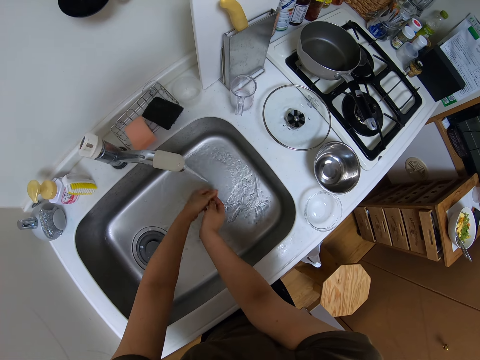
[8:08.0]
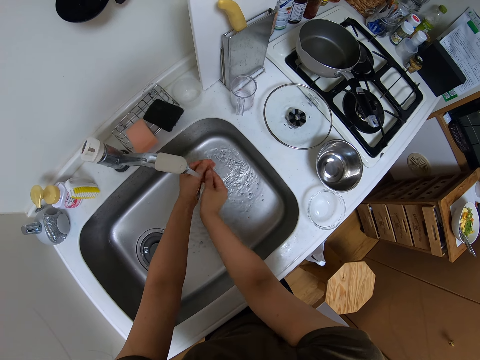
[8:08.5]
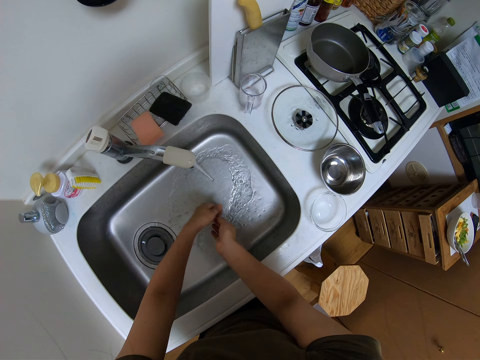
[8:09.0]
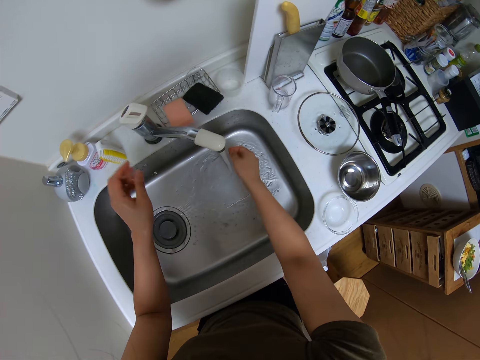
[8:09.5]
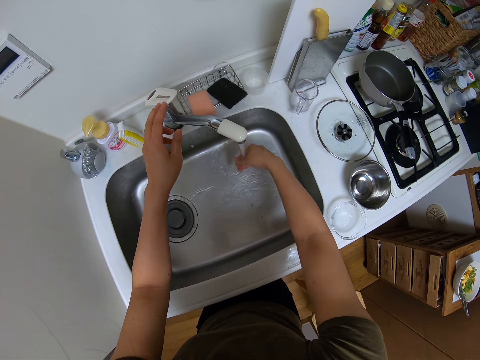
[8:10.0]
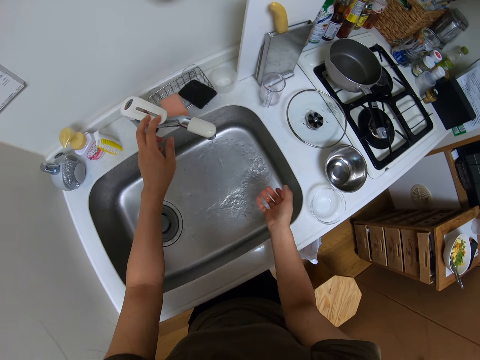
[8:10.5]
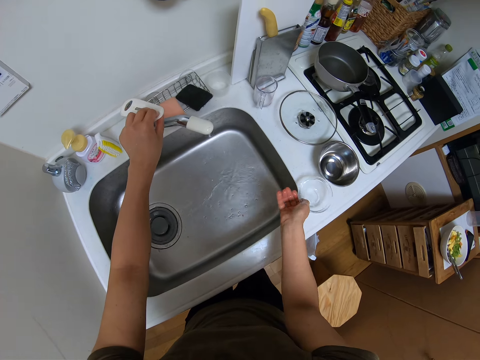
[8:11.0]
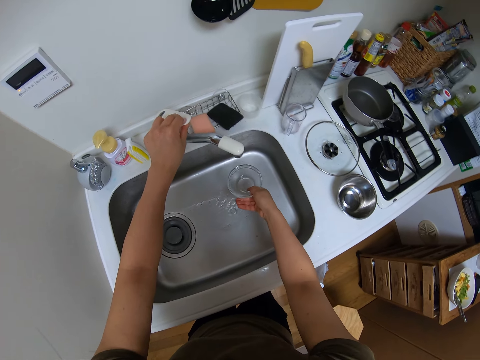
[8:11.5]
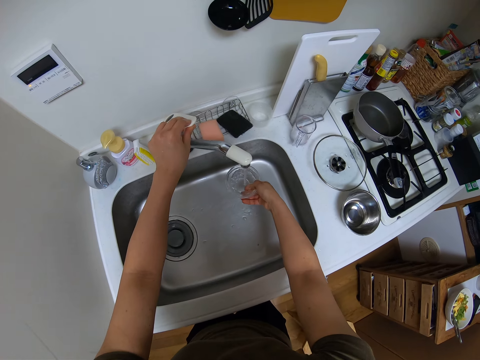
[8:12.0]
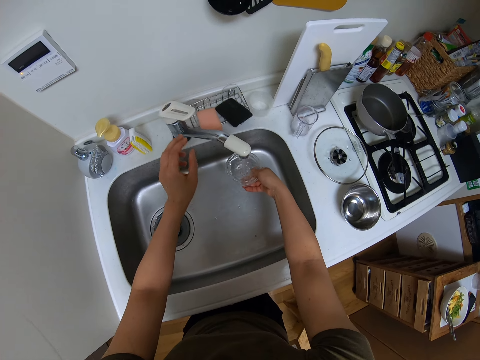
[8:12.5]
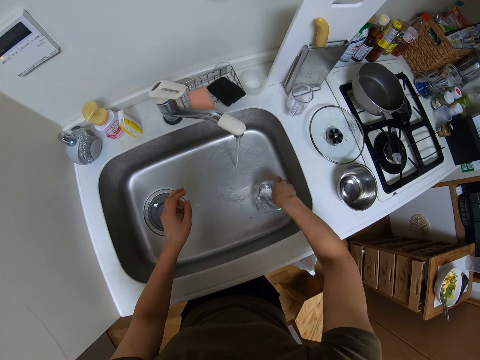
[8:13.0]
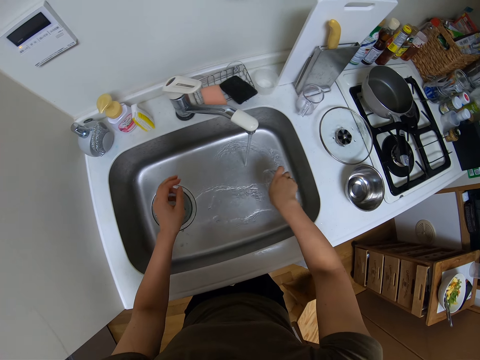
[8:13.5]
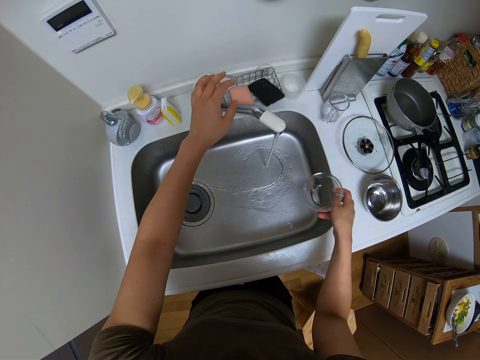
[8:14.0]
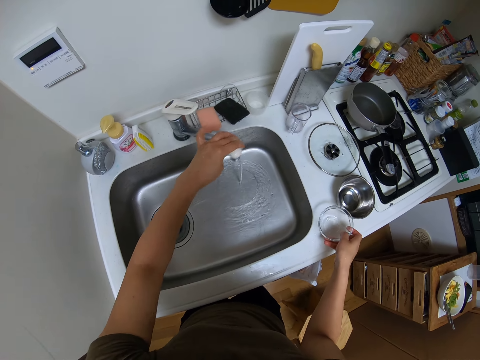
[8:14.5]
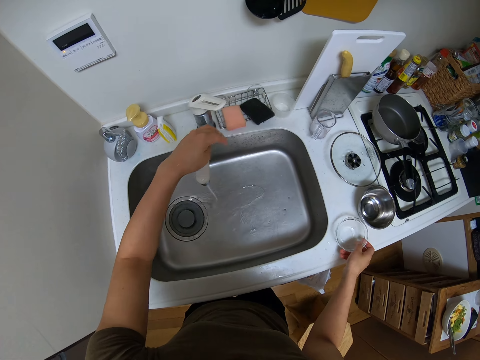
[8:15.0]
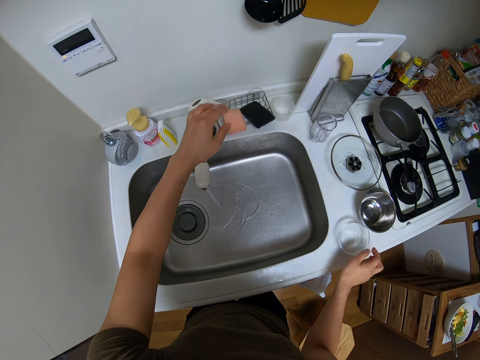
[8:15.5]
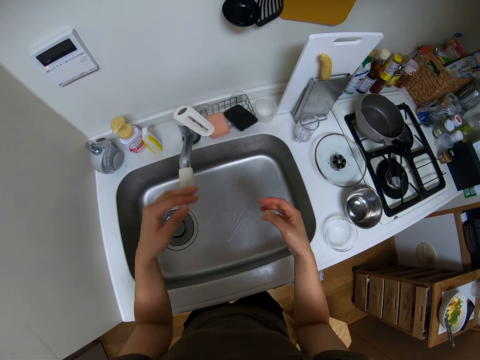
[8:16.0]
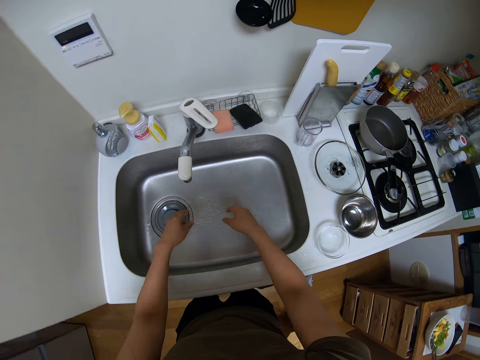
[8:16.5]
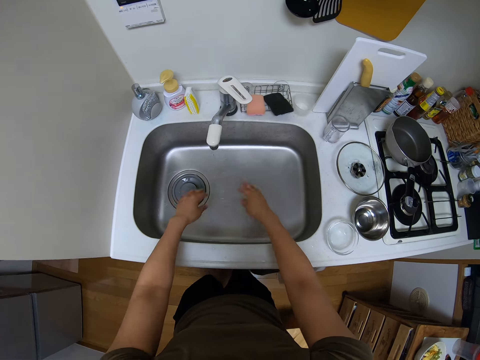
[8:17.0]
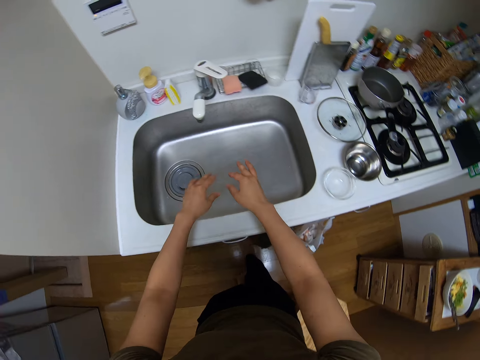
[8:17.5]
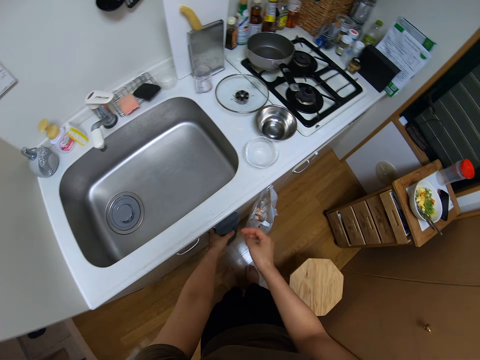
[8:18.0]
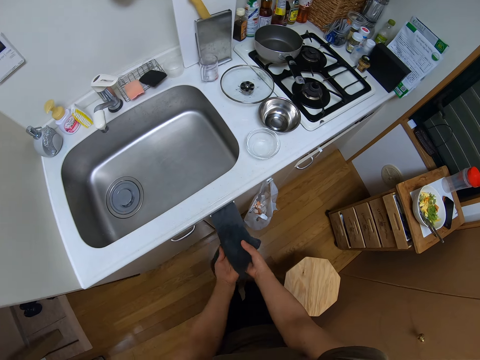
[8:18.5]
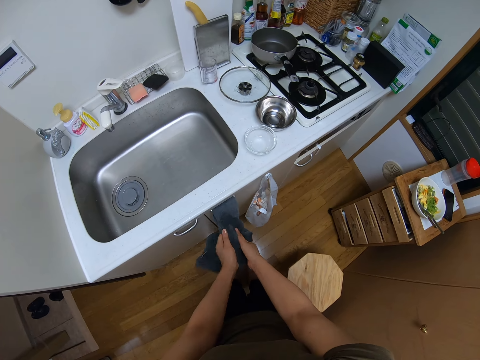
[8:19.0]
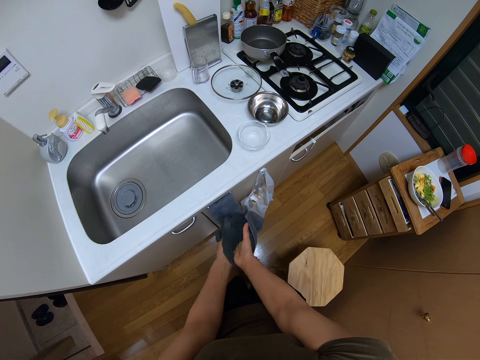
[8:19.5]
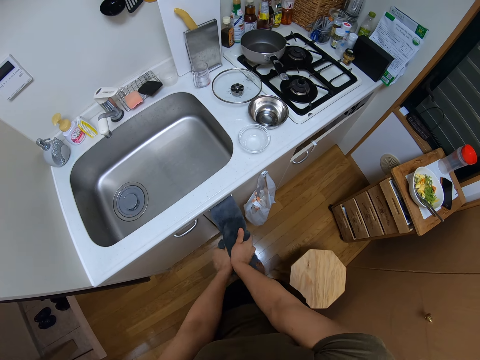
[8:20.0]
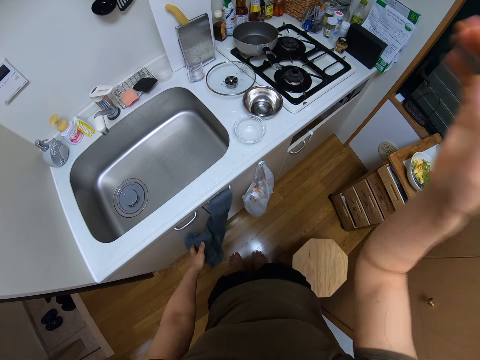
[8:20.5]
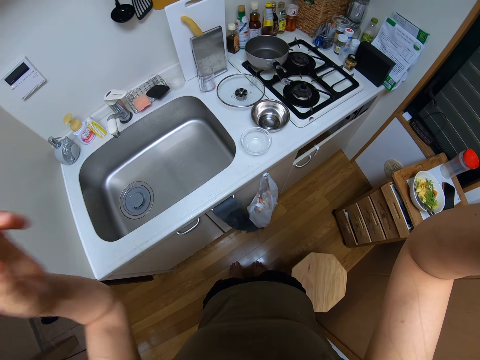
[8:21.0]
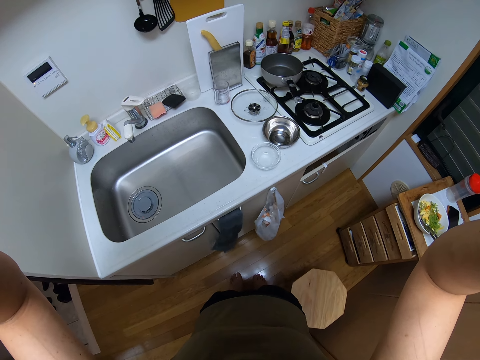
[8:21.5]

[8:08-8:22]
The camera wearer turns off the faucet. They grab the transparent bowl from the counter. They turn the faucet on. They fetch water with the transparent bowl. They pour water with the bowl into the sink. They place the bowl on the counter. They turn the faucet. They turn the faucet off. They shake water off their hands. They wipe their hand with a kitchen towel. They adjust the camera.
